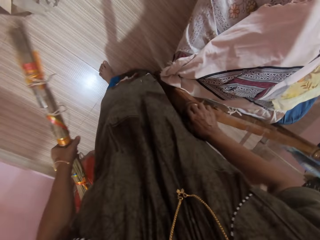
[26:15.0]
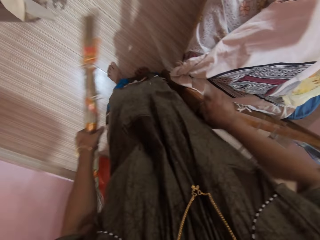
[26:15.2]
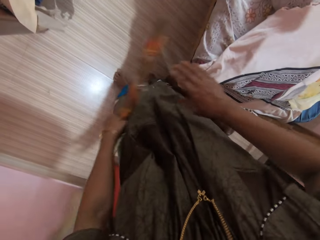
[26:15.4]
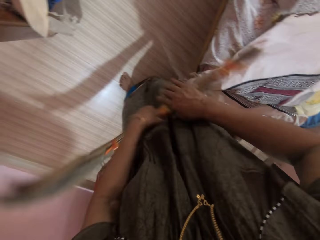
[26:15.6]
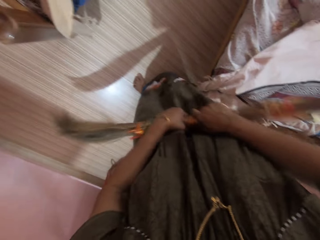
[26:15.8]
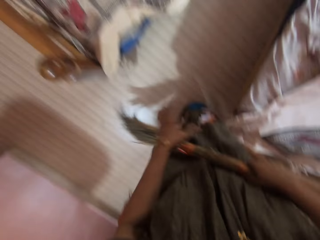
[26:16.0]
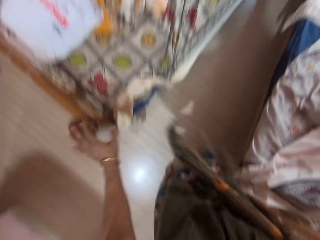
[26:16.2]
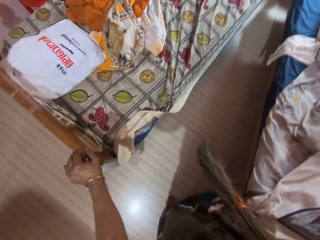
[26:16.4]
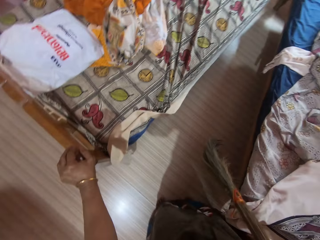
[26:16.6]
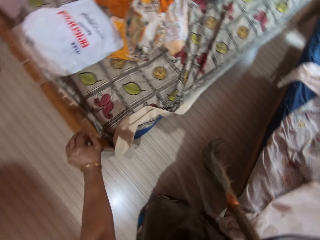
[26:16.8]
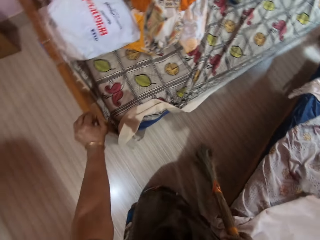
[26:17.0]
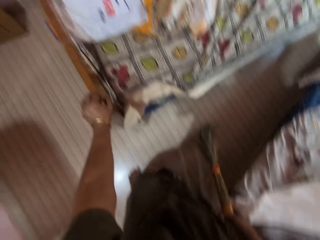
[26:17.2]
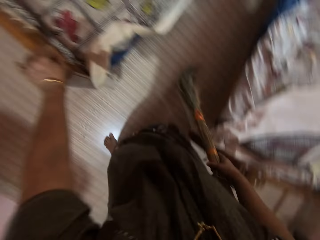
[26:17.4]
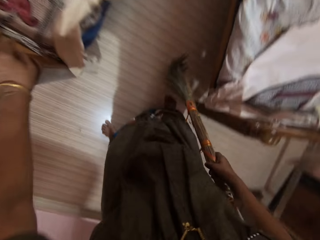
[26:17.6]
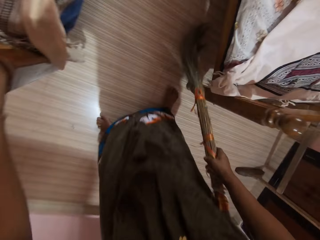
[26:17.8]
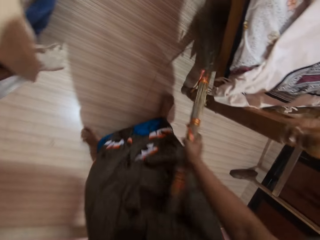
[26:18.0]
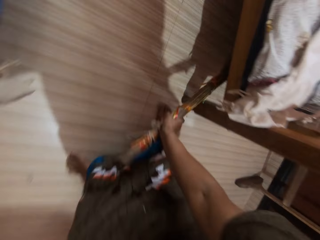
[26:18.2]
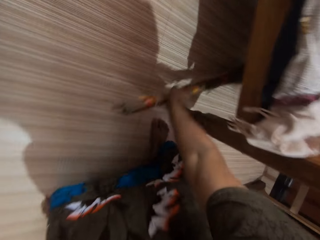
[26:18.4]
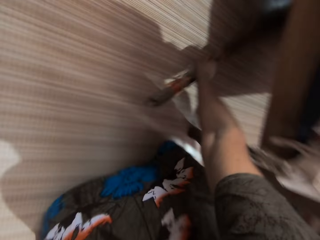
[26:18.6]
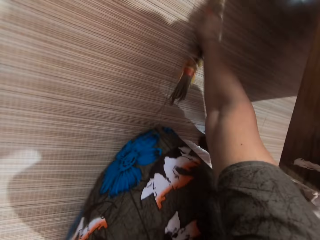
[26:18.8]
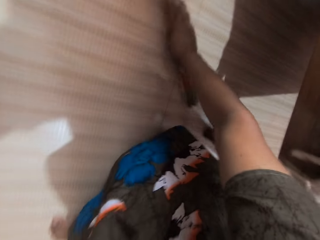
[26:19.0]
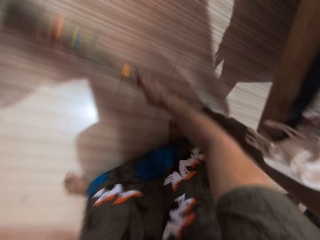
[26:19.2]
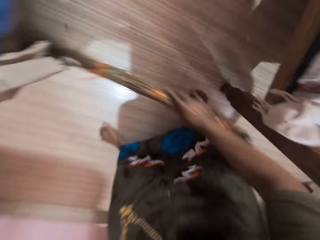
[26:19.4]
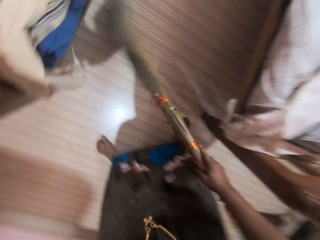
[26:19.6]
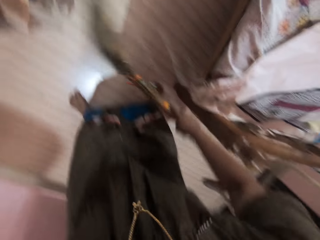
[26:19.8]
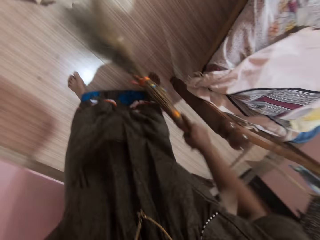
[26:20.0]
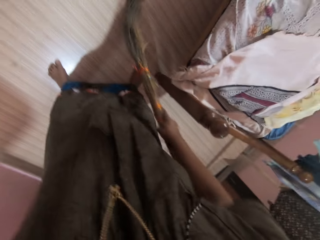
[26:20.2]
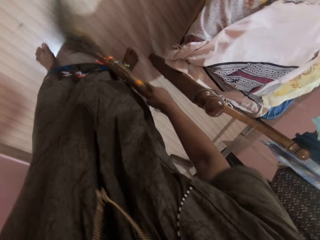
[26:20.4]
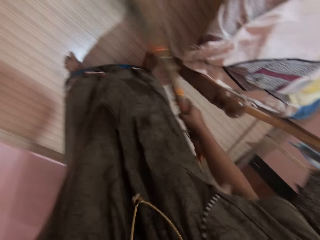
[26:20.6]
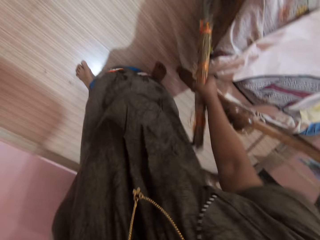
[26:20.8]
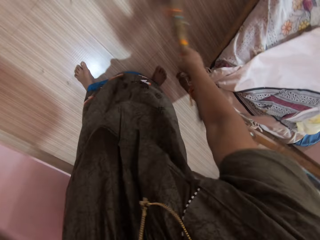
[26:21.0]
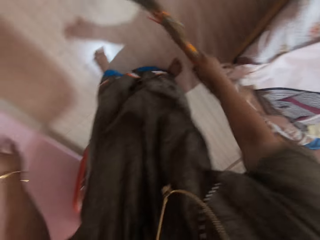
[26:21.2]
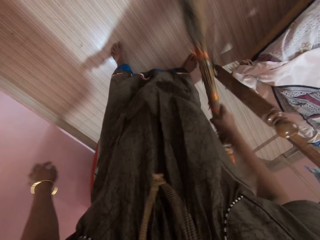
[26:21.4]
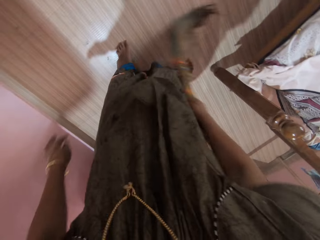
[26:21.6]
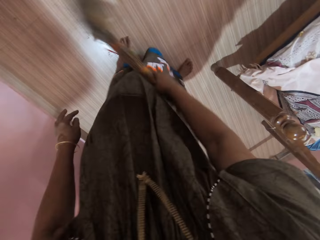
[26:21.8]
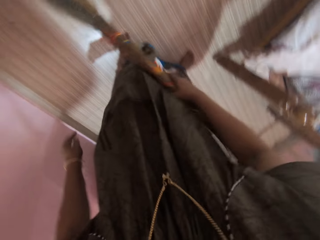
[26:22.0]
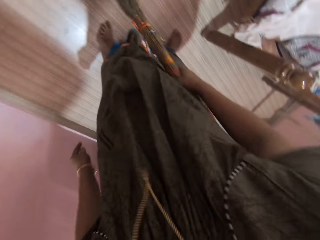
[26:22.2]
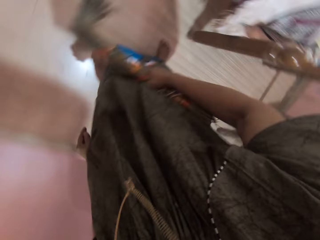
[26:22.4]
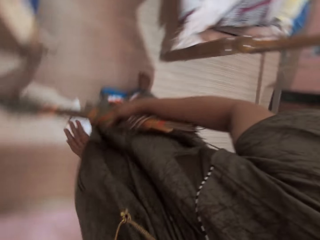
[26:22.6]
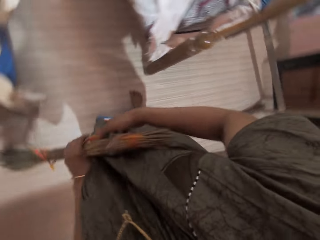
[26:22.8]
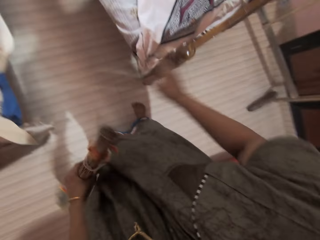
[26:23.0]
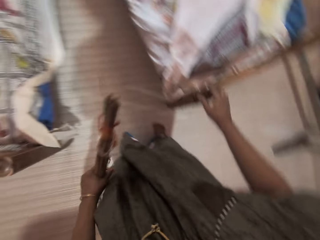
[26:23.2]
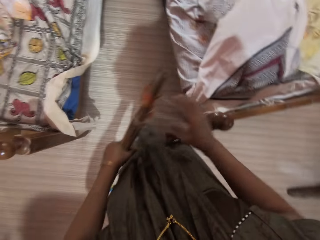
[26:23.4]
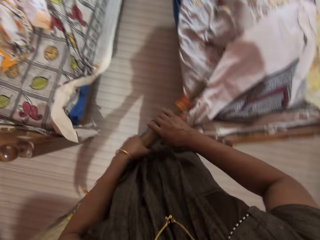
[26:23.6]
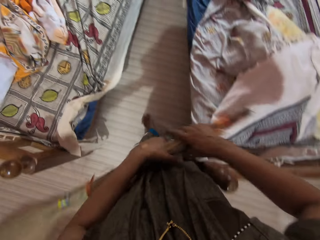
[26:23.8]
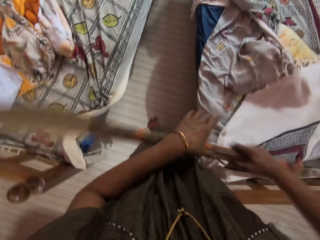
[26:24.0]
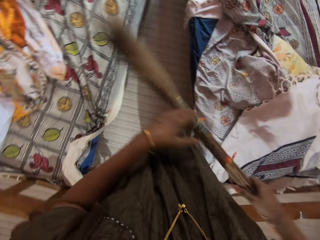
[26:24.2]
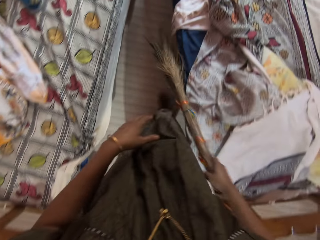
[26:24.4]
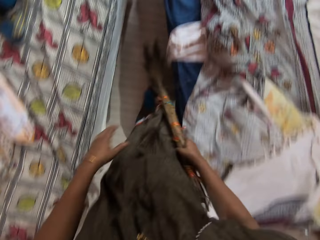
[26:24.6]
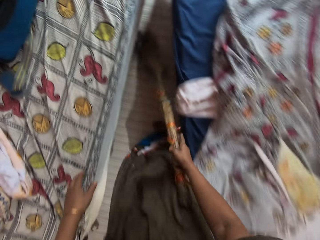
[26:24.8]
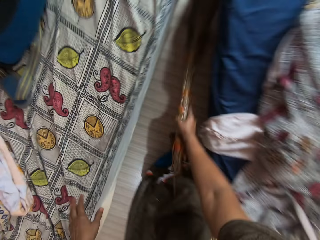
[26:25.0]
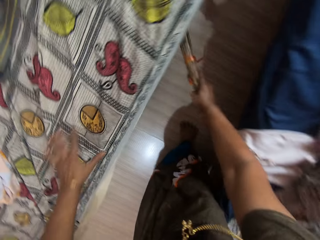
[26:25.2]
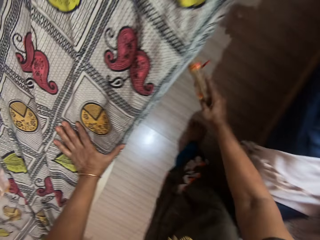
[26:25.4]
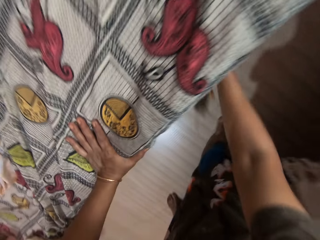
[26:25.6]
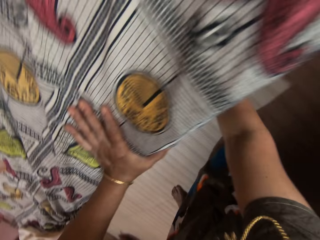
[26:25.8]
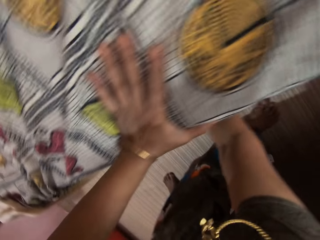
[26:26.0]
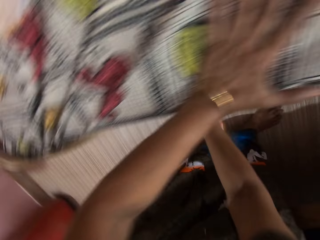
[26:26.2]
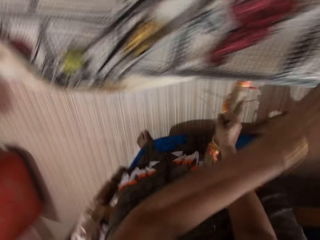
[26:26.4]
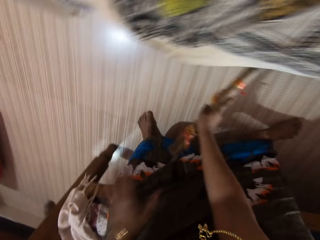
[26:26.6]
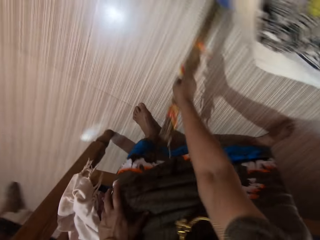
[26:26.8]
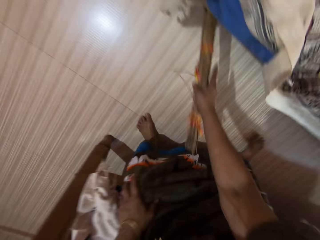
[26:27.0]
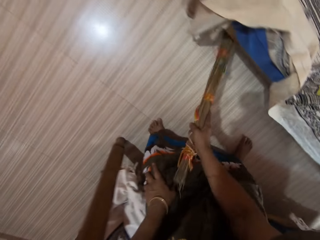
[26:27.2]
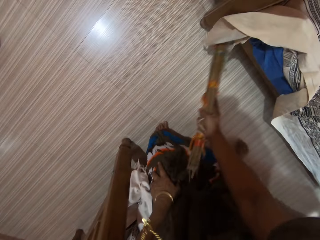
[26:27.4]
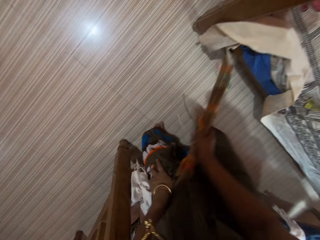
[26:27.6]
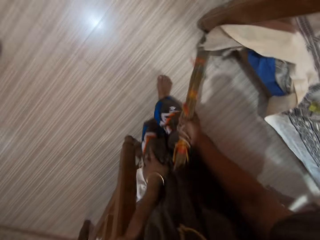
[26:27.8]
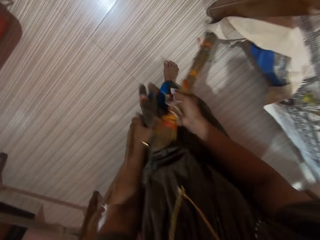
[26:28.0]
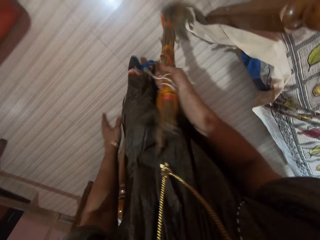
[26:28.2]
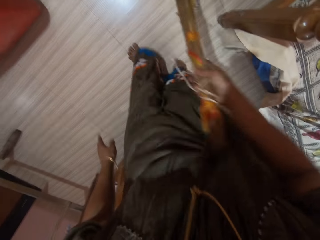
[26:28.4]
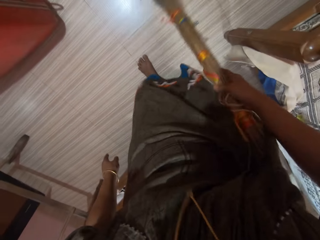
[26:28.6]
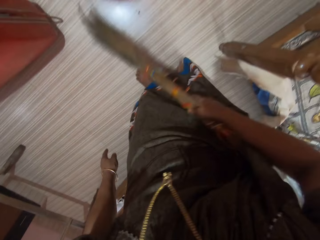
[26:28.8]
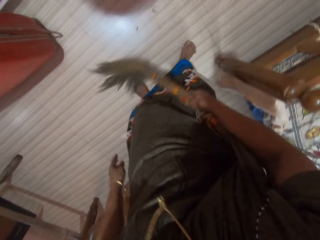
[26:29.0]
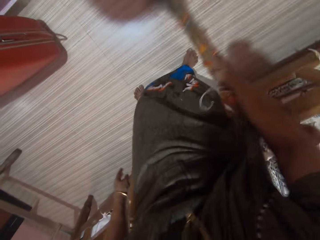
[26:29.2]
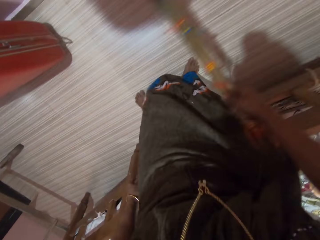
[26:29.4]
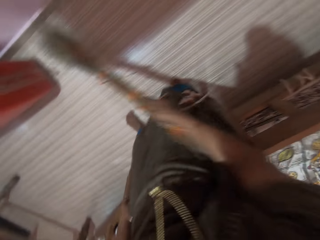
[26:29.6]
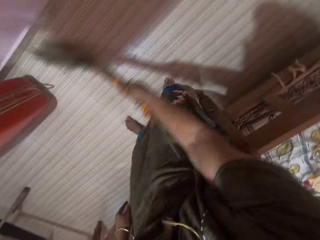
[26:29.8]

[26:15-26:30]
The camera wearer removes her hand from the headboard slat. She transfers the broom in her left hand to her right hand. She holds the headboard top with her left hand. She sweeps. She places her left hand on the first bed. She removes her left hand from the first bed.

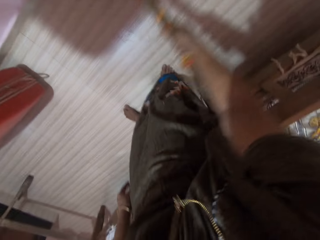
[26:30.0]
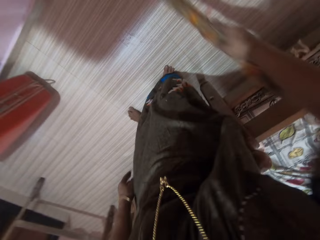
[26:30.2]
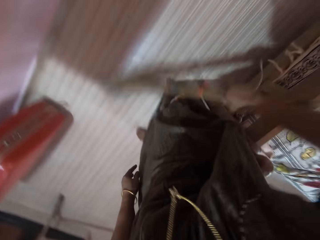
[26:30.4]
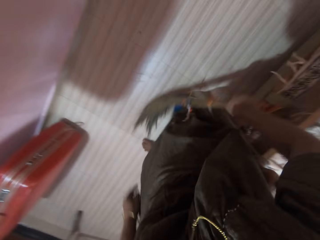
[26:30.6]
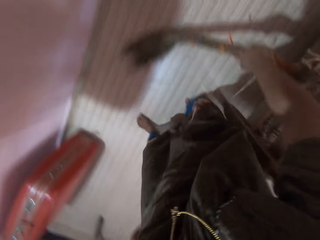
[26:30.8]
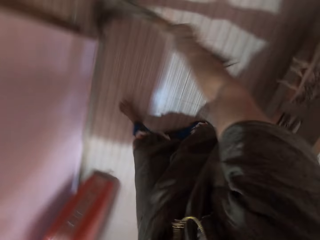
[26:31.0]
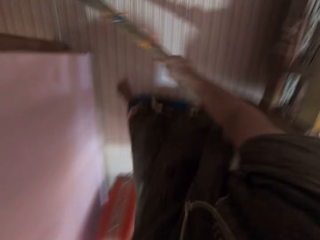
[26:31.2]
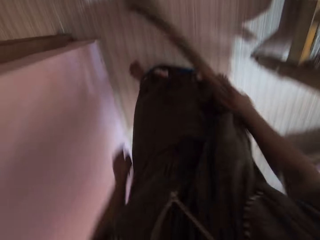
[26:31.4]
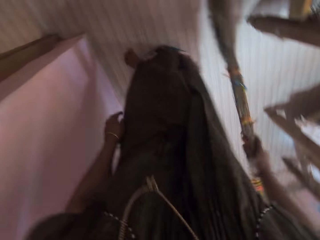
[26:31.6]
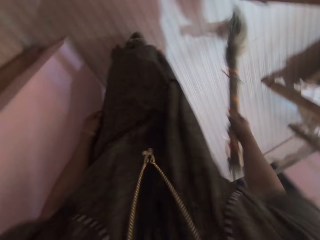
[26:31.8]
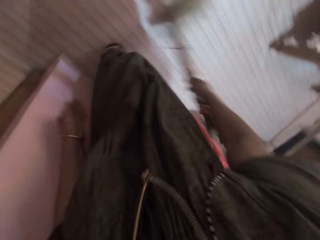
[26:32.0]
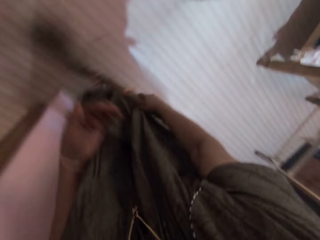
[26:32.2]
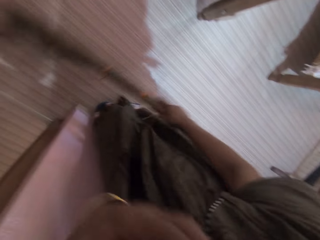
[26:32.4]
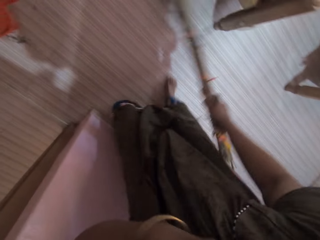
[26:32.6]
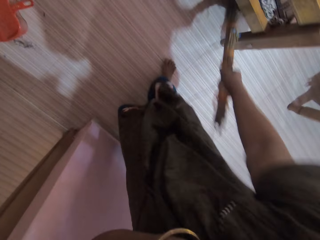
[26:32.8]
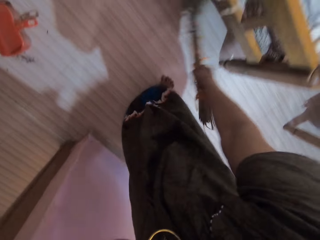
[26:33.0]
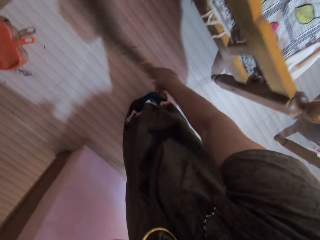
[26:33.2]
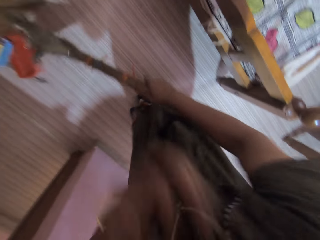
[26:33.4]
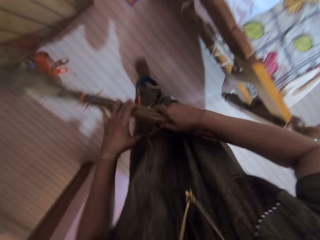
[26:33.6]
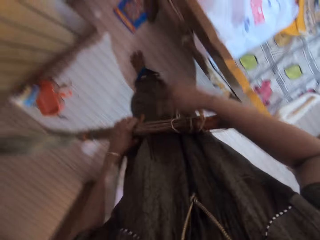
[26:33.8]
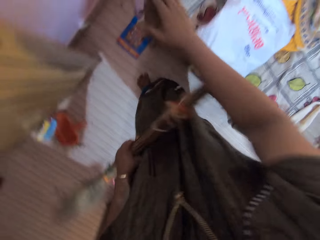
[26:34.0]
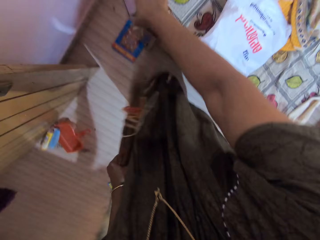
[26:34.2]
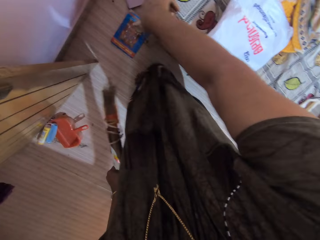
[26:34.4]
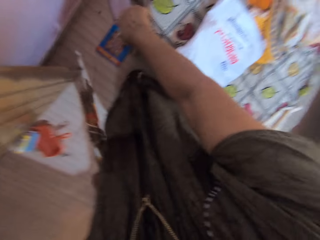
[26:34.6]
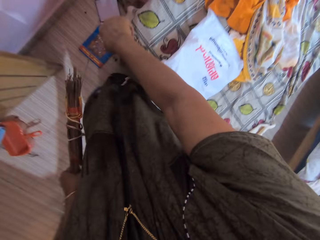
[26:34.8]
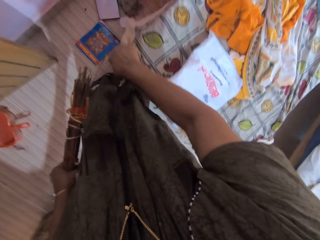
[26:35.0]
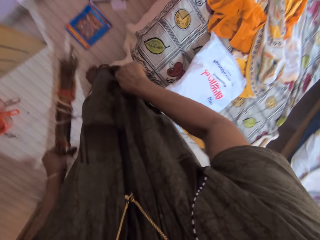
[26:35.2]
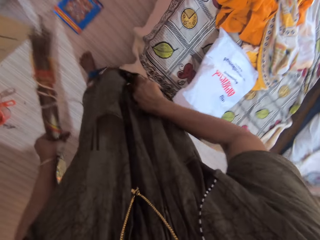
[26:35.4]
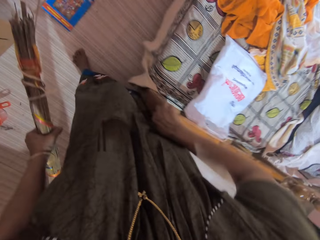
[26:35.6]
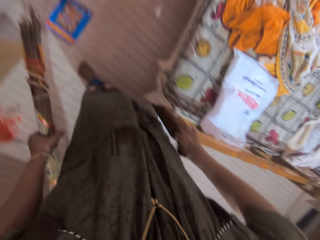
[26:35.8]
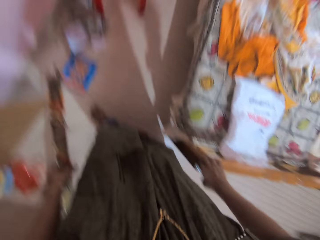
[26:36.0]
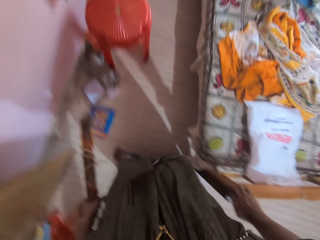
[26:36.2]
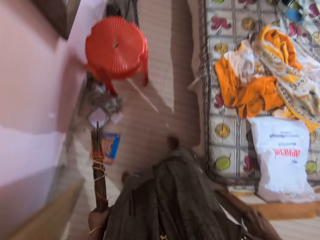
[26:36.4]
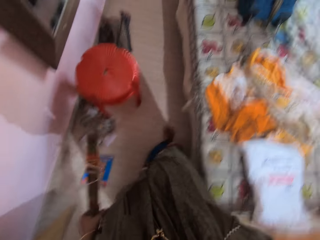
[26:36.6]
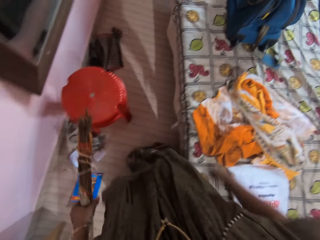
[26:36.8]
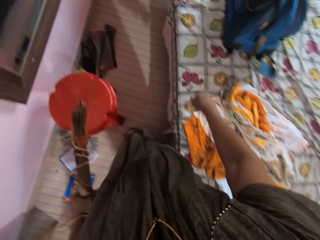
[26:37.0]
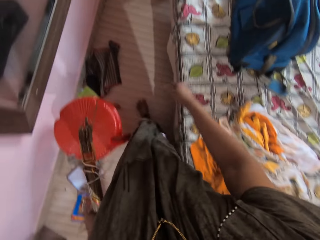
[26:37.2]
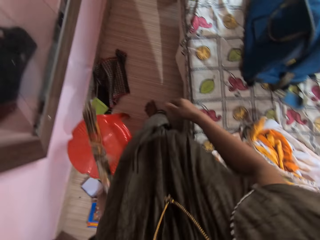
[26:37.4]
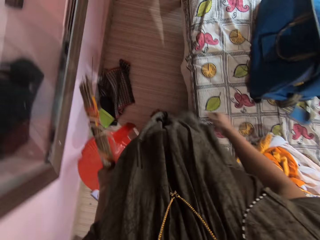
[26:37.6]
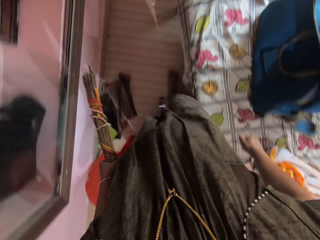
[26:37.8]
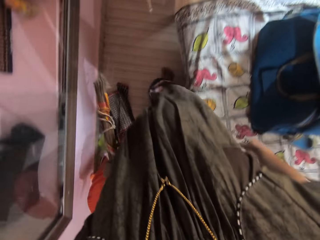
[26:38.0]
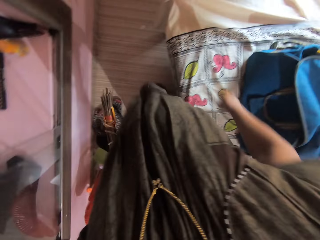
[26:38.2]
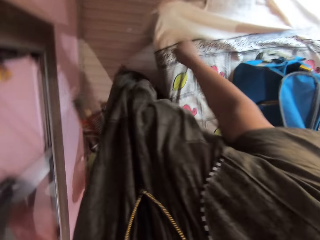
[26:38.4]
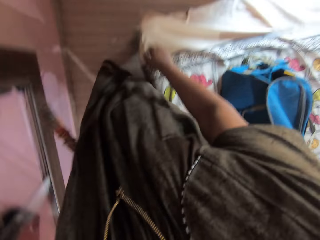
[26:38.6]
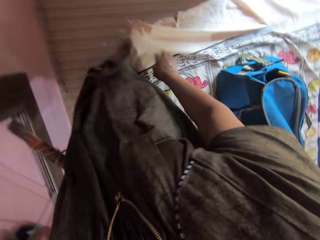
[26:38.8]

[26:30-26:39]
The camera wearer touches her mouth with her left hand. She transfers the broom to her left hand. She adjusts the bed with her right hand. She walks.
